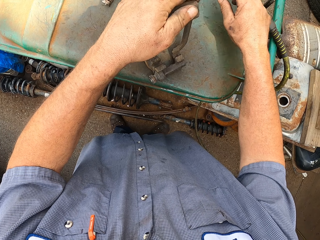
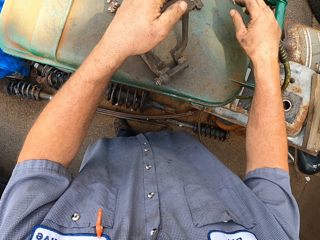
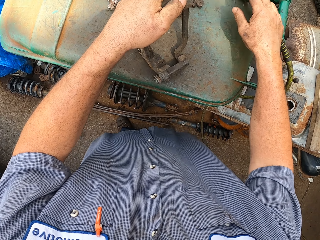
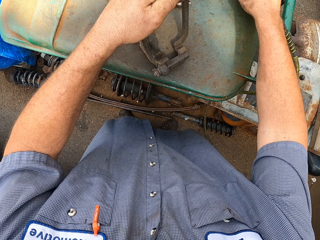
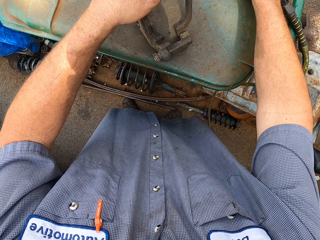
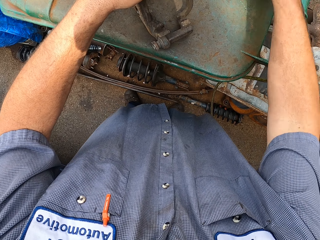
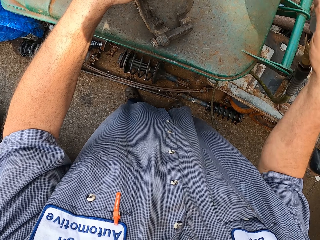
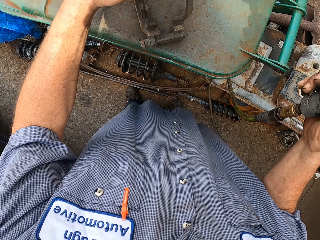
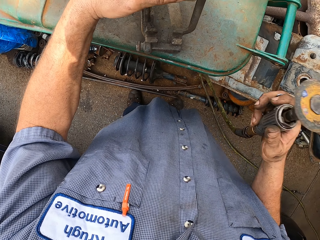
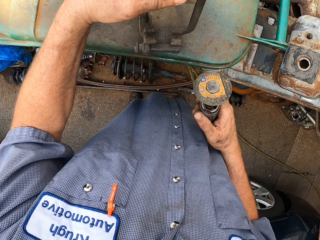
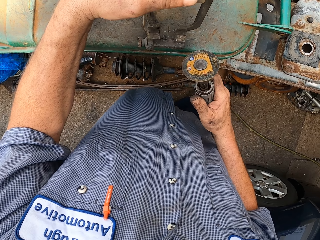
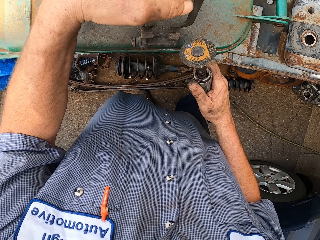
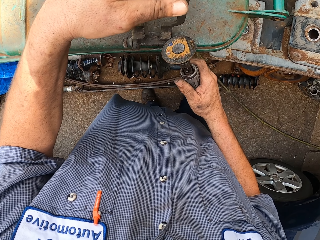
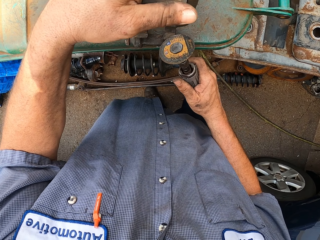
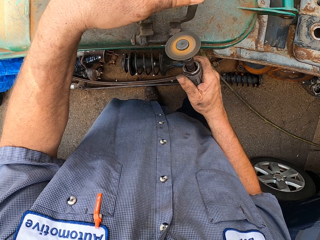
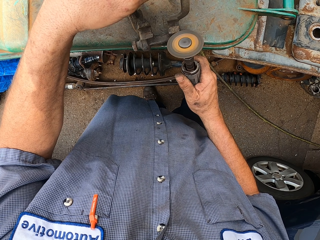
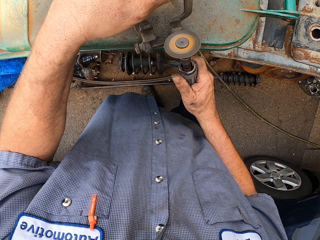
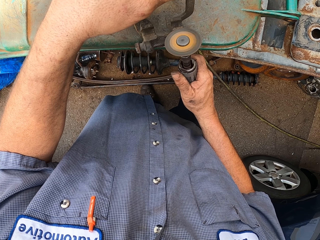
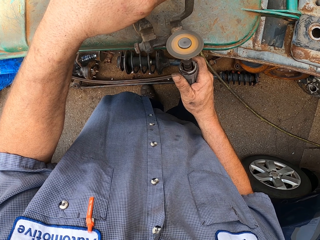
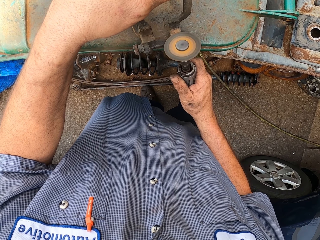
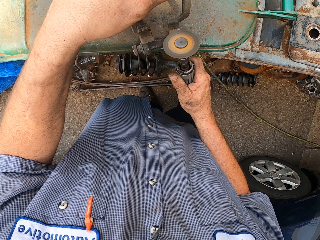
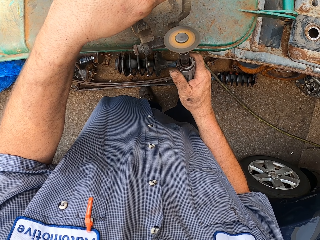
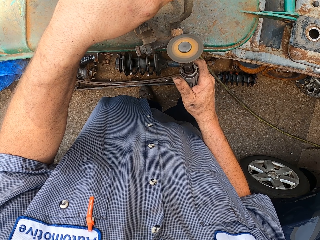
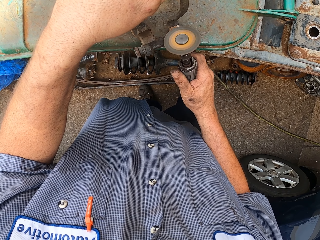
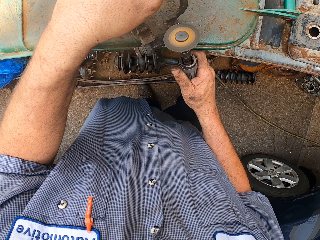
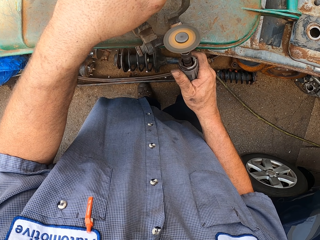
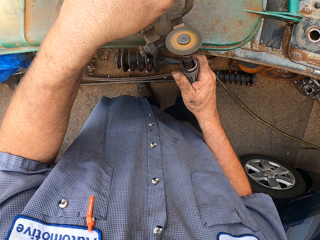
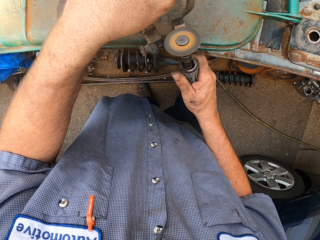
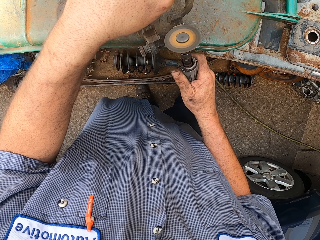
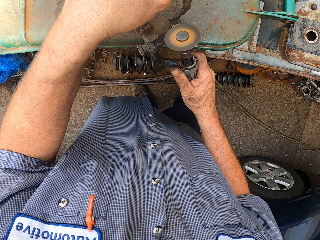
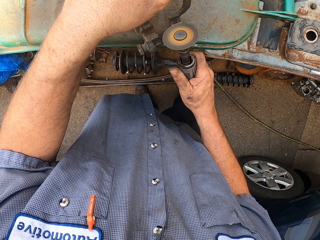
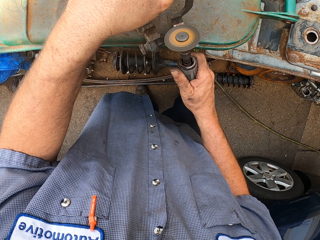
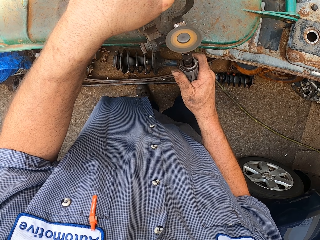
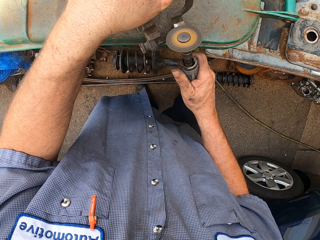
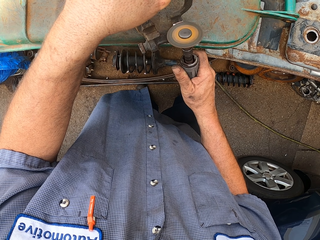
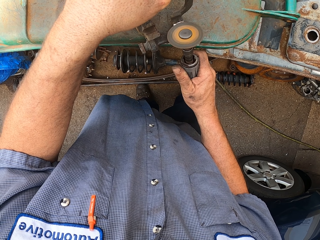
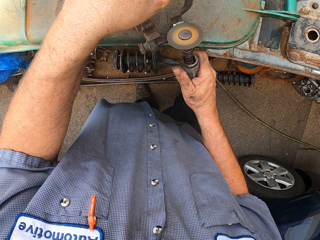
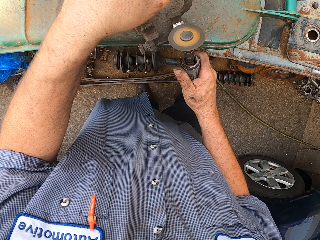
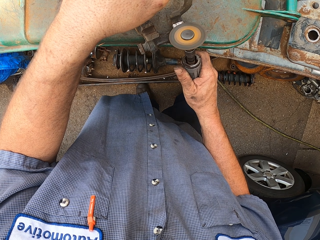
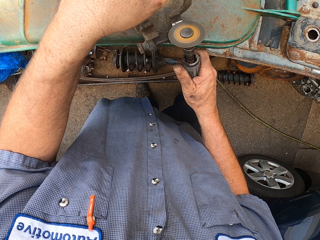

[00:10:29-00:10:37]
The camera wearer pulls the tube. They smoothen something. They grind the brake caliper.

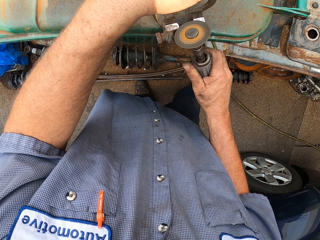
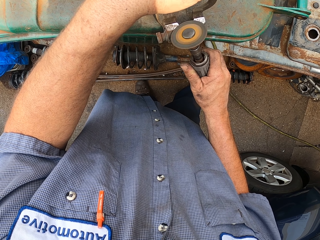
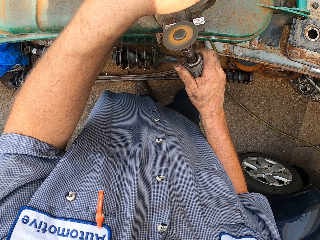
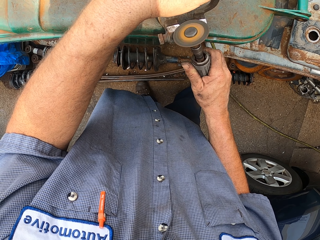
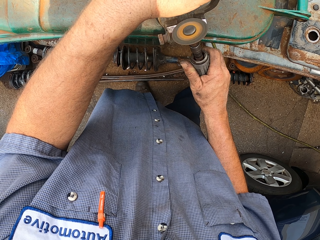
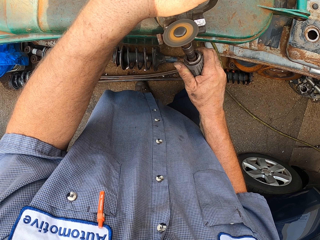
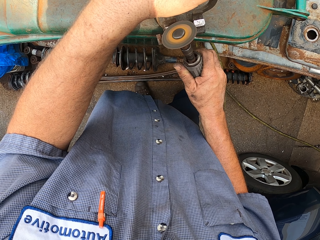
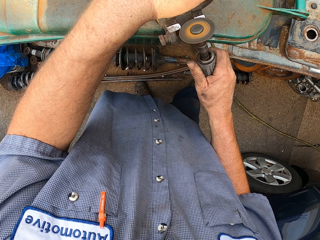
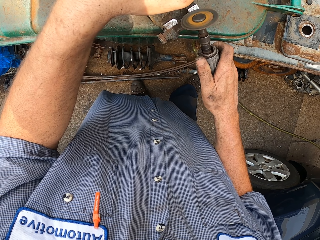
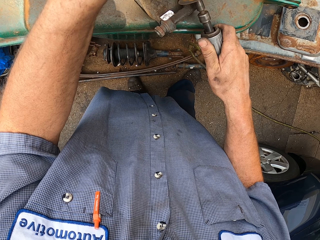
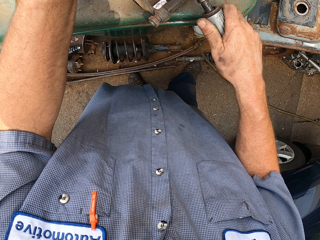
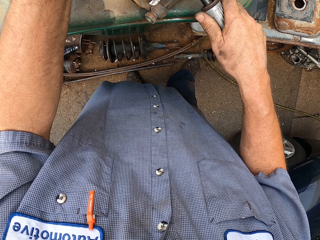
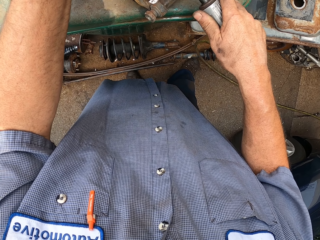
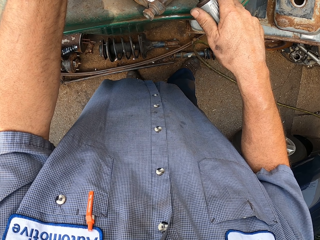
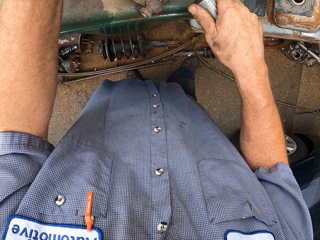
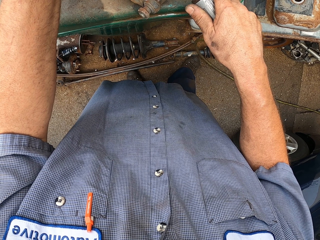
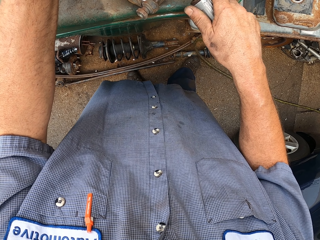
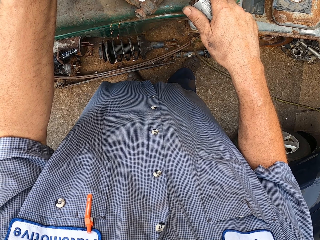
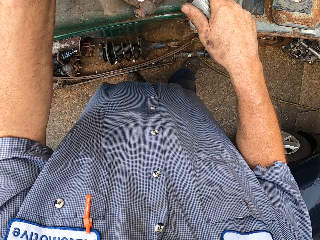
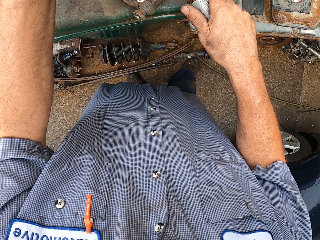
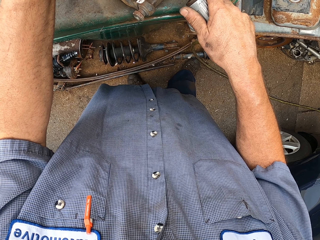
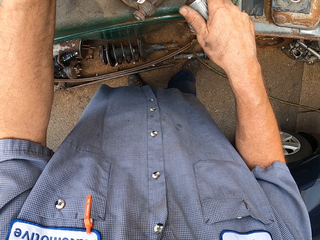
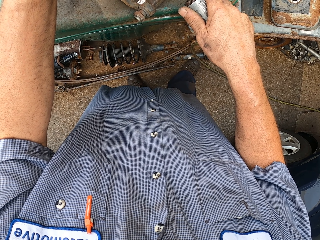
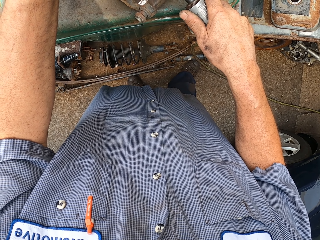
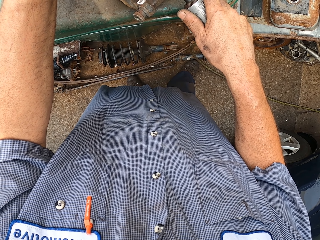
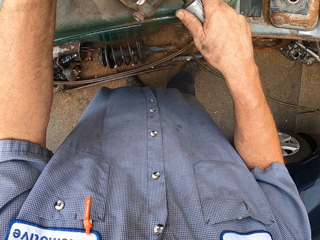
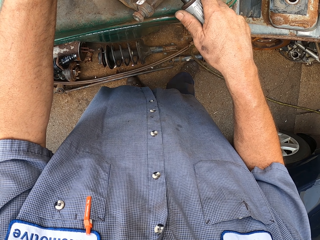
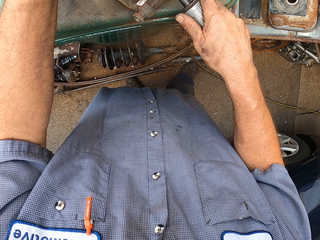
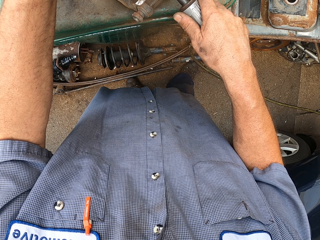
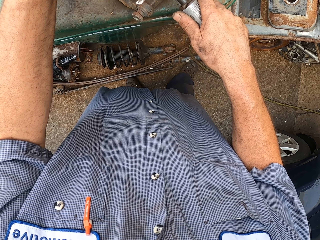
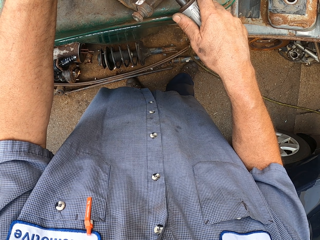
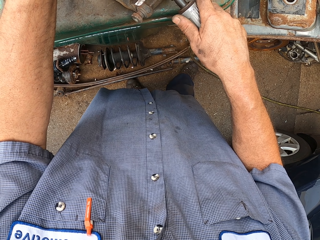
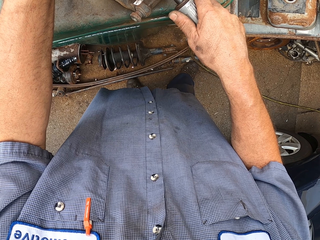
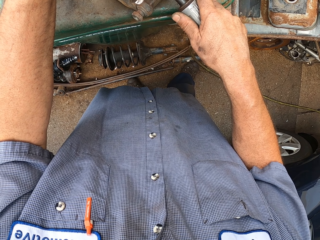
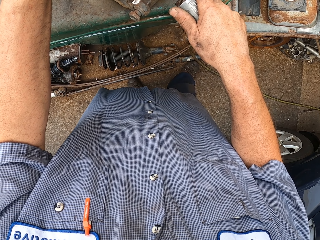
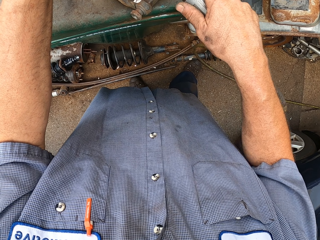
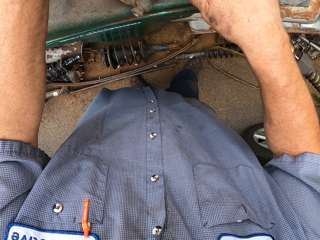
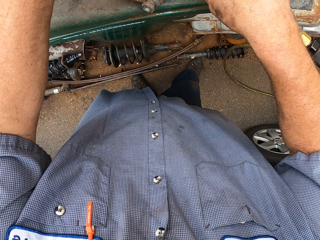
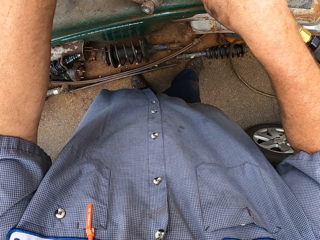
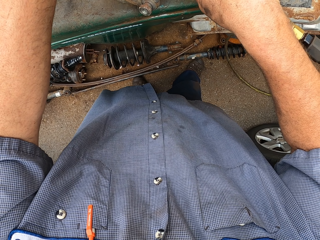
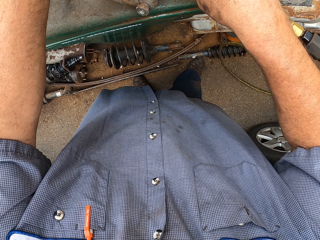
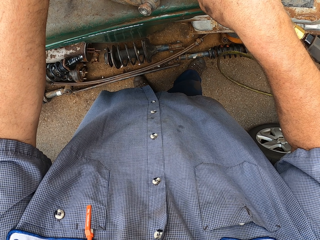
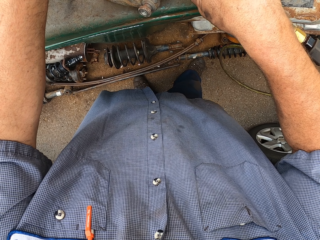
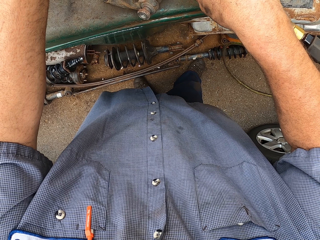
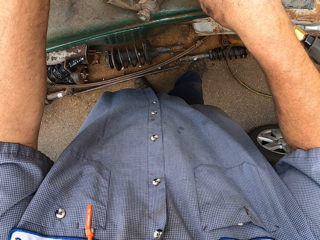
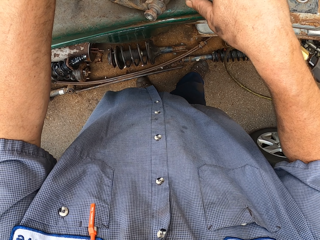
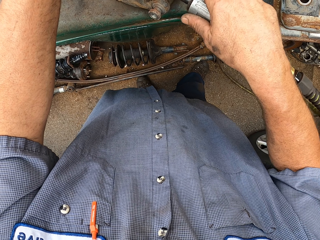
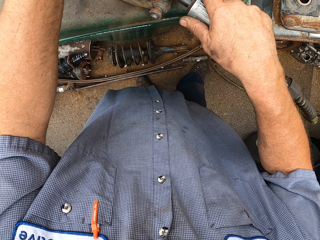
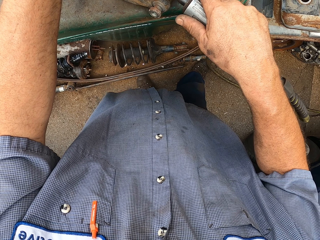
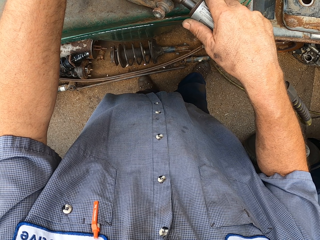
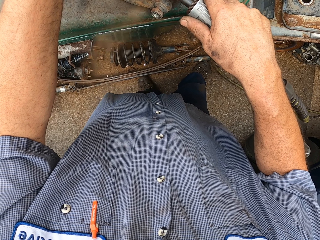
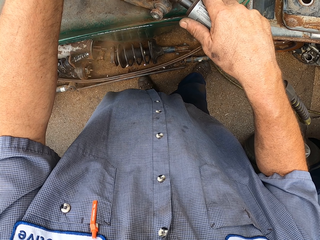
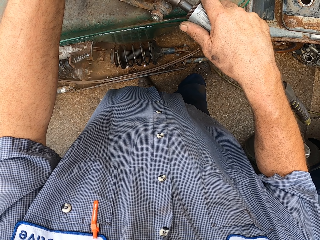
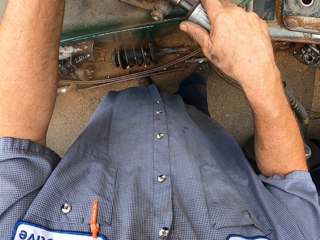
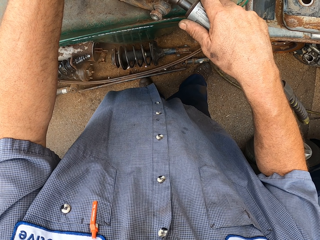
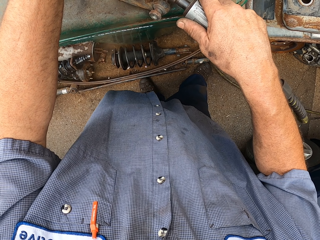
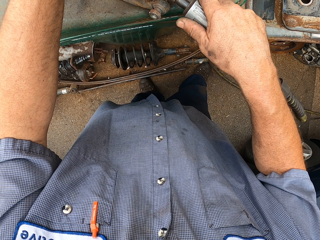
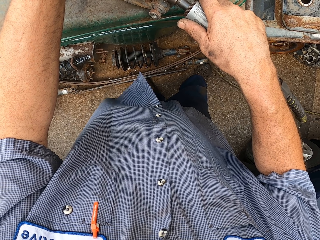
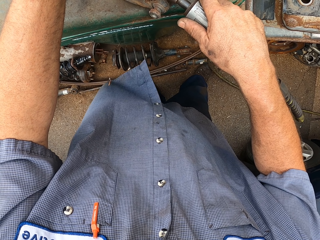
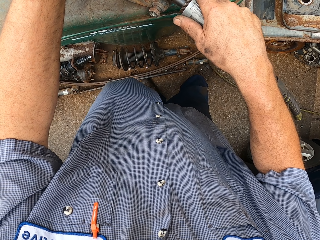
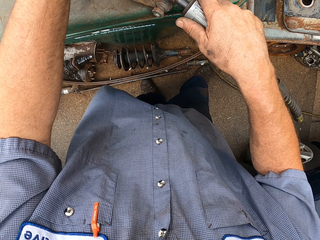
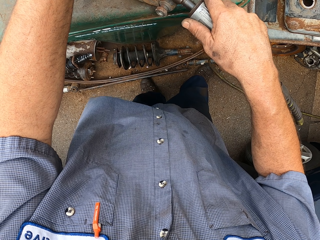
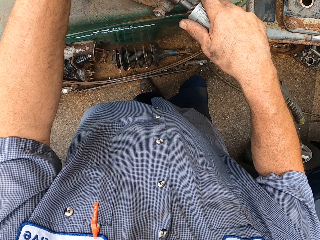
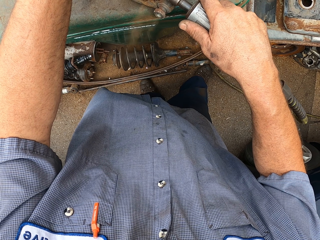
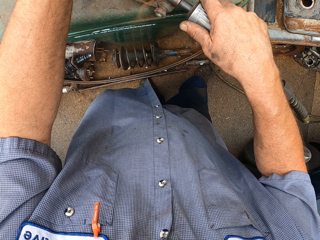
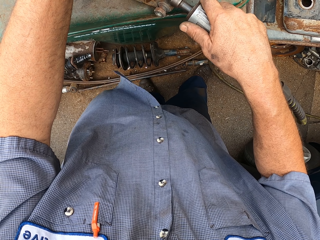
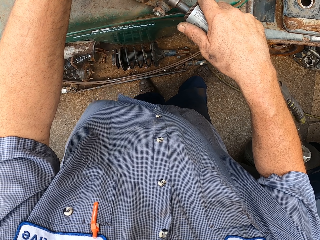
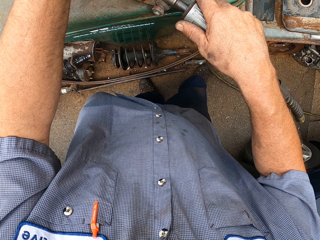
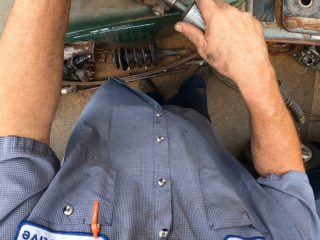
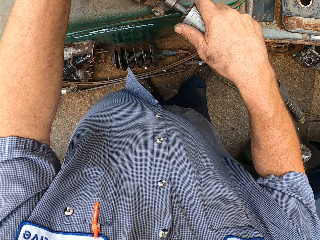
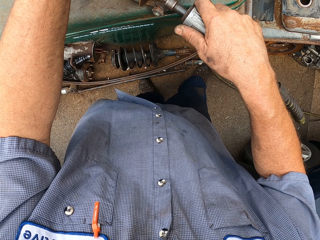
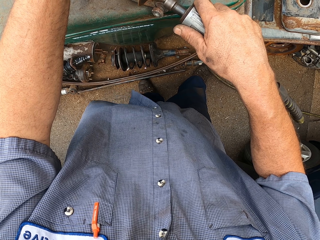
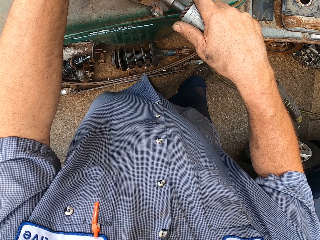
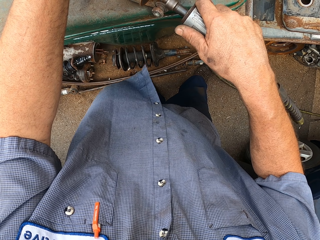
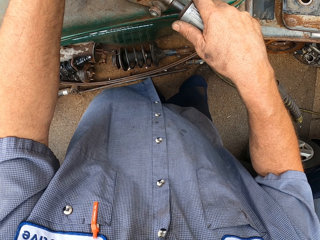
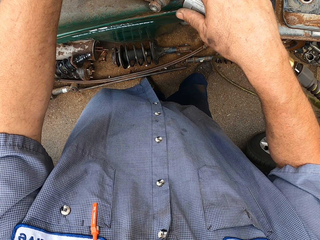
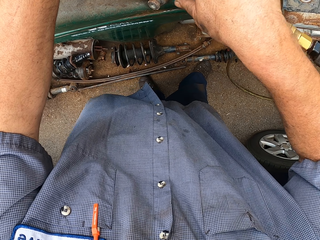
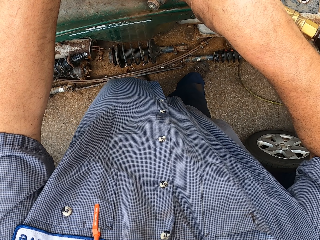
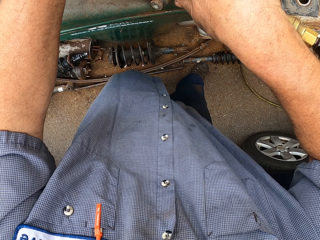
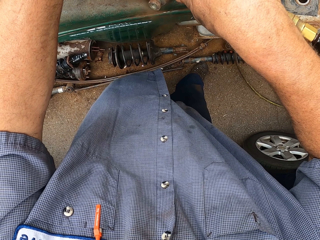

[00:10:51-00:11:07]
The camera wearer moves something. They smoothen something.
